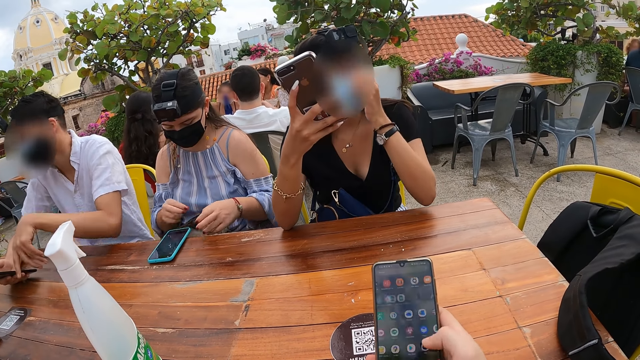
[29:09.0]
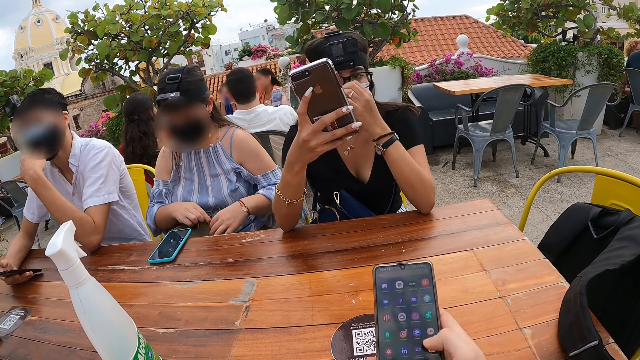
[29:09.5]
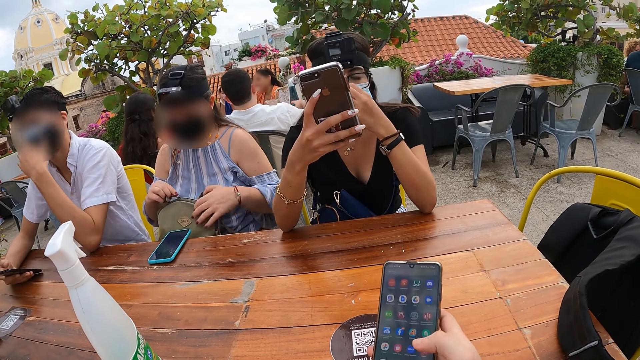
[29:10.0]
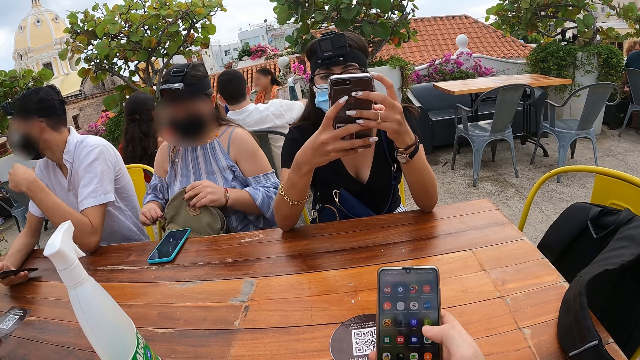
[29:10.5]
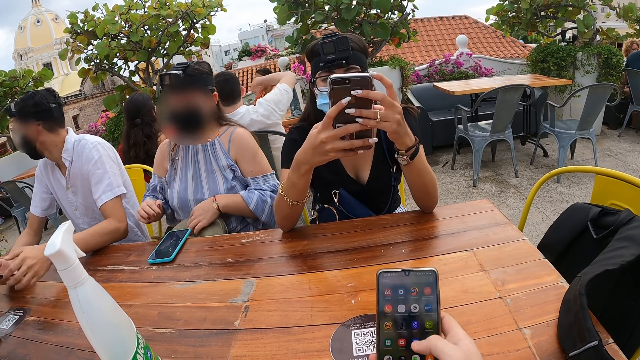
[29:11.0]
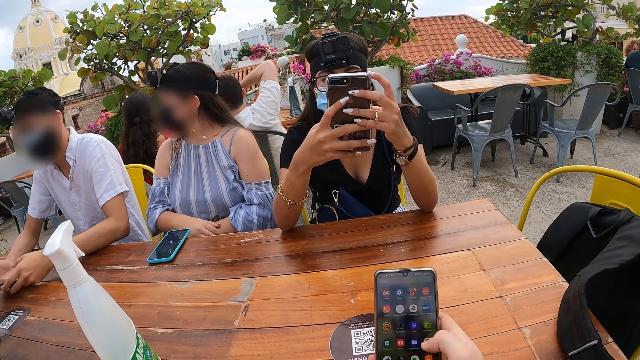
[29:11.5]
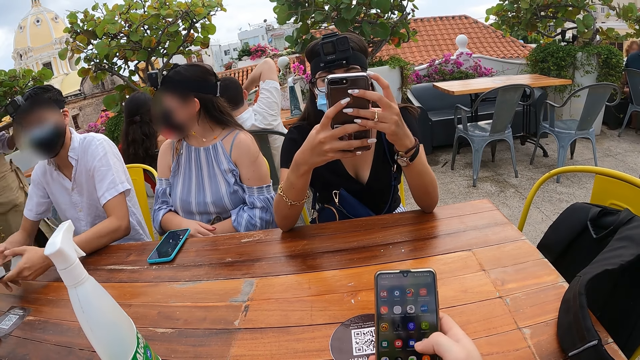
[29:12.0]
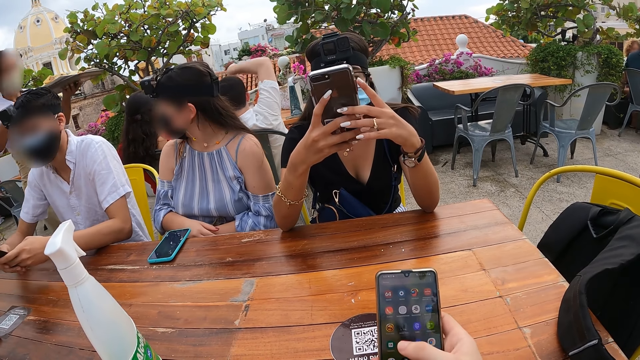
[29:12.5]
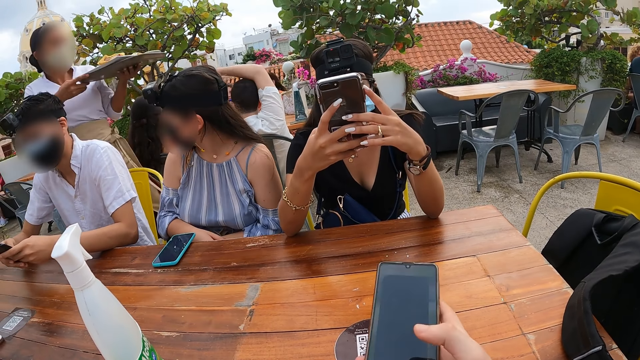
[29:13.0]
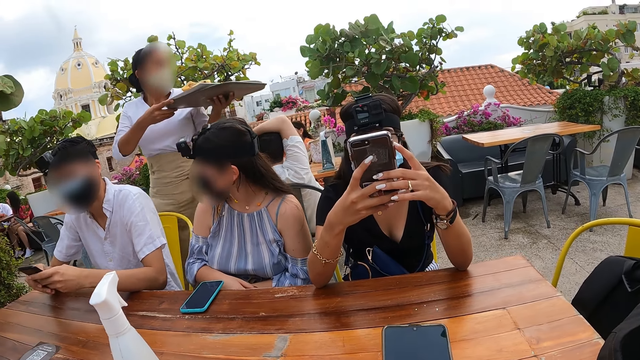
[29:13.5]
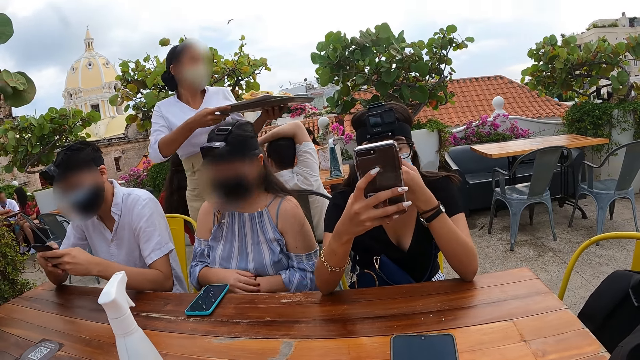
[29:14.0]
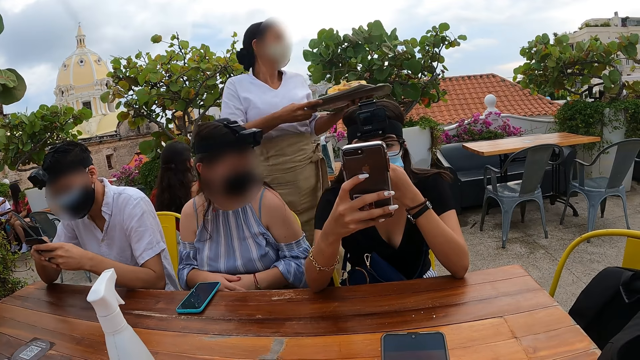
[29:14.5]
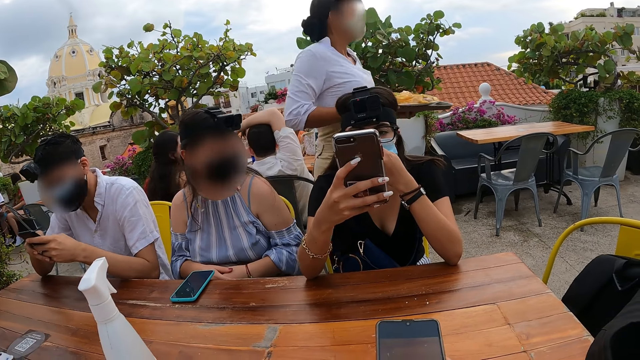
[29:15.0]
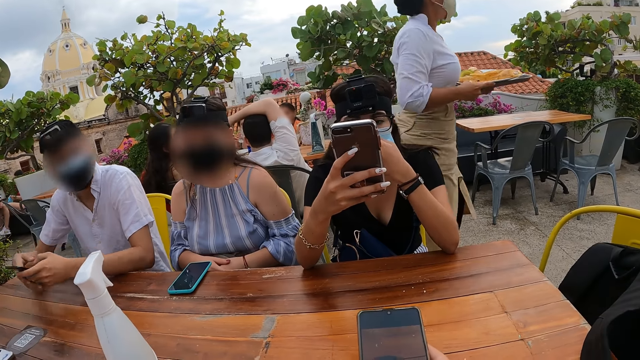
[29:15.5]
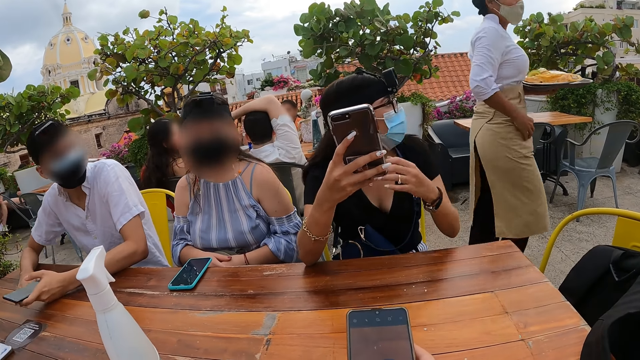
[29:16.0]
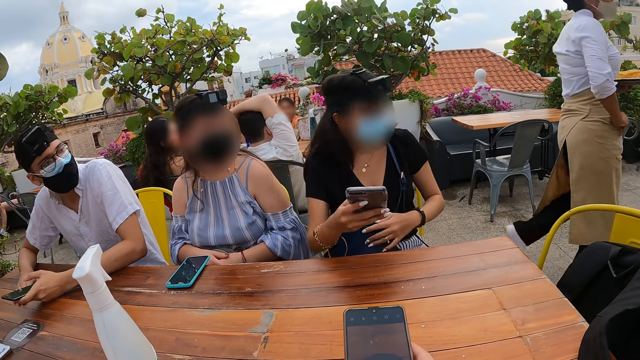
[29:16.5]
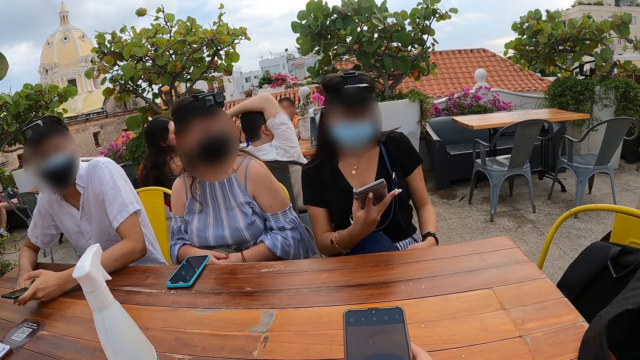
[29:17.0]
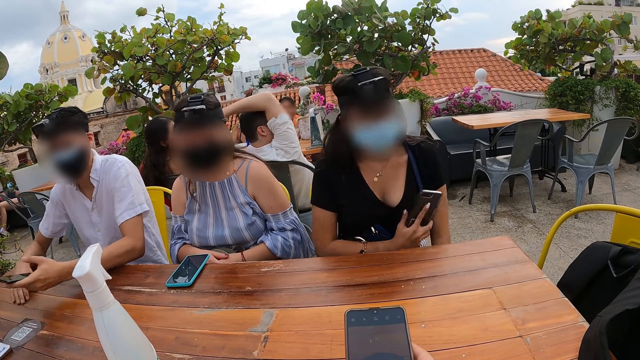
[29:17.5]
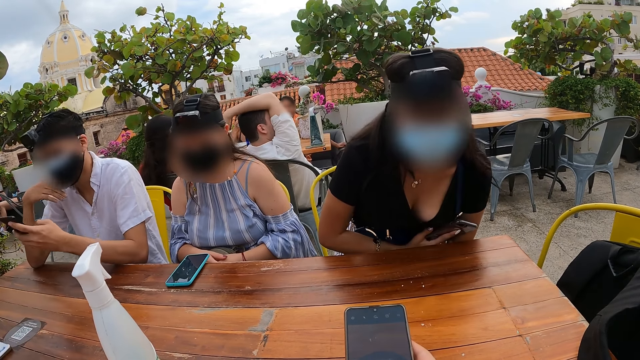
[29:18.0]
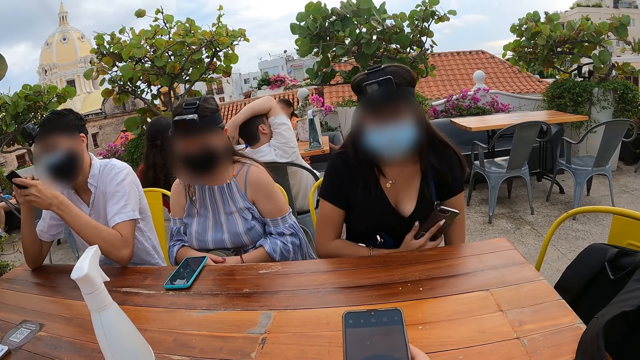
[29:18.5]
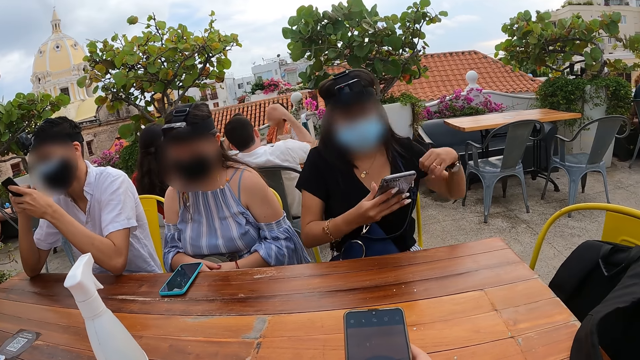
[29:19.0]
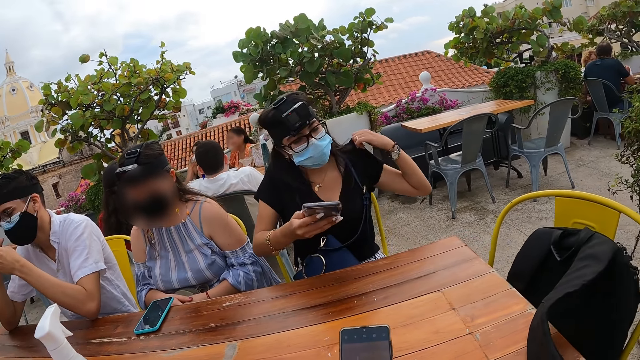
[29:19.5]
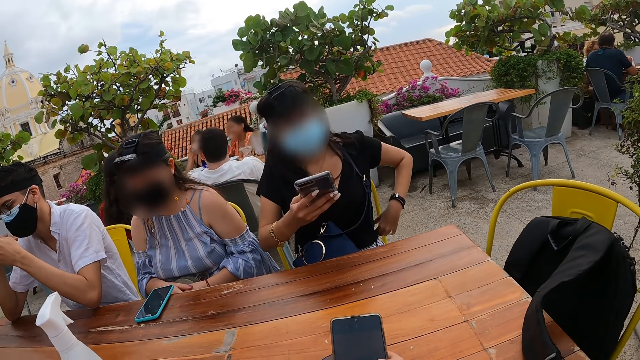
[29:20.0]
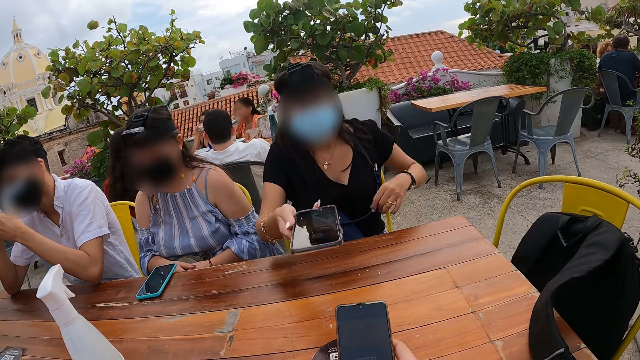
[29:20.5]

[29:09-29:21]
The man holds the phone with his right hand. A woman holds the bag with her right hand and zips the bag with the bag's zip in her left hand. Another woman holds the phone with both hands and operates the phone with both hands. The man holds the phone with both hands. The other woman holds the phone with her right hand and adjusts the face mask on her face with her left hand. The man holds the phone with his left hand. The other woman holds the purse on her lap with her left hand, adjusts the chair with her left hand. The man operates the phone with his right hand. The other woman adjusts her cloth with her left hand.

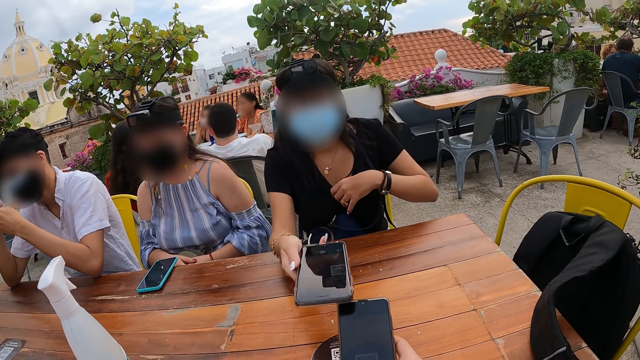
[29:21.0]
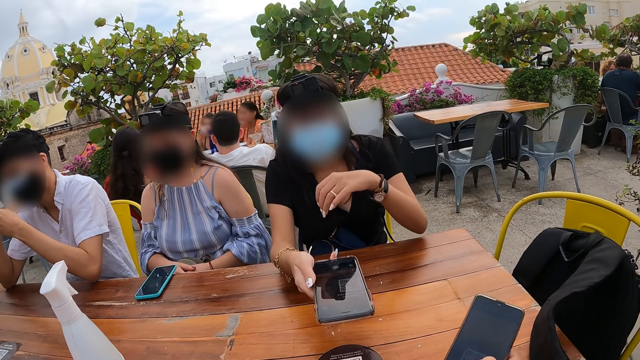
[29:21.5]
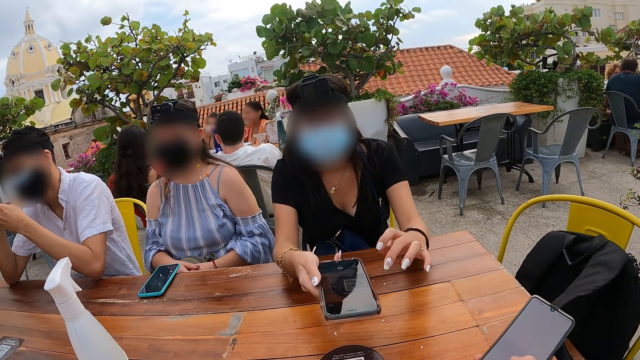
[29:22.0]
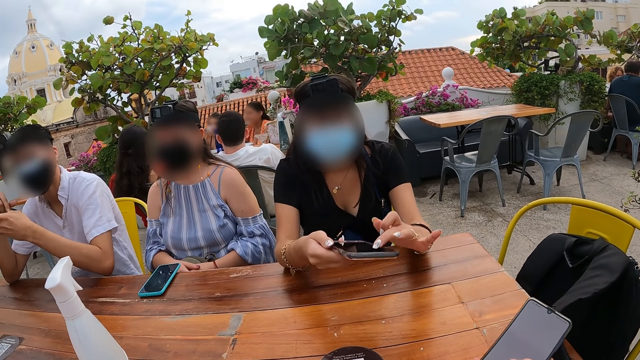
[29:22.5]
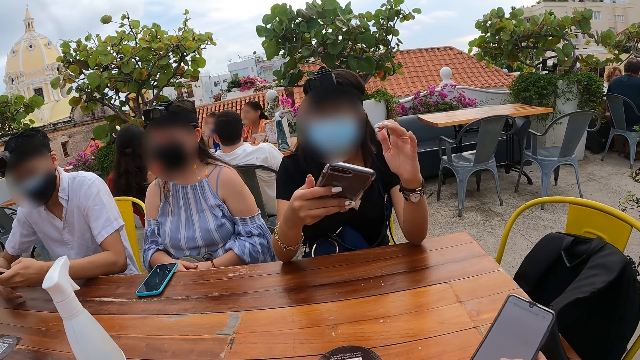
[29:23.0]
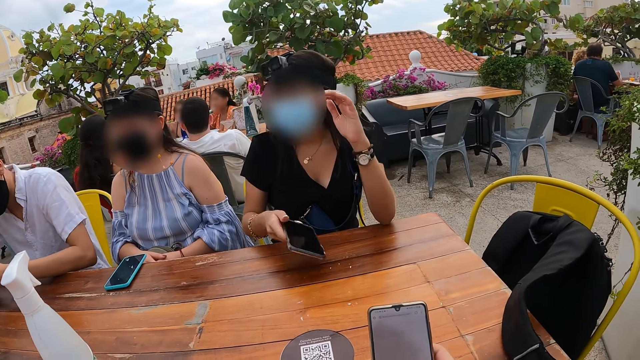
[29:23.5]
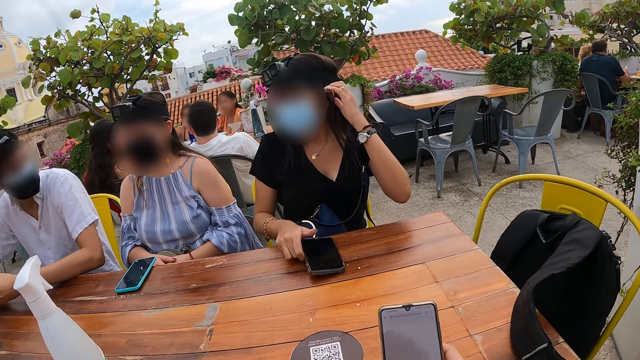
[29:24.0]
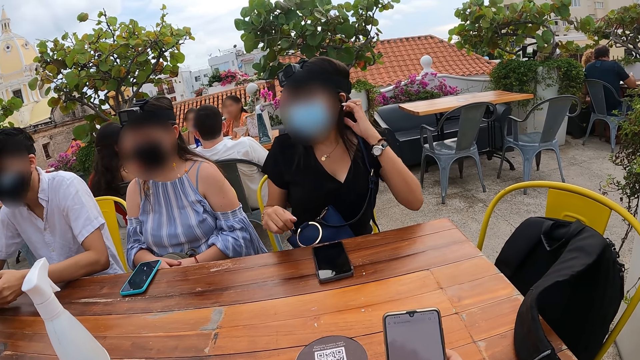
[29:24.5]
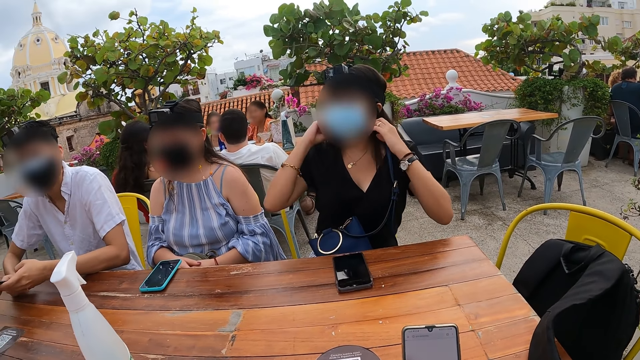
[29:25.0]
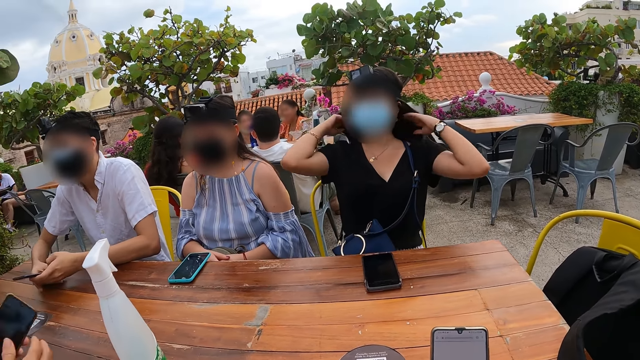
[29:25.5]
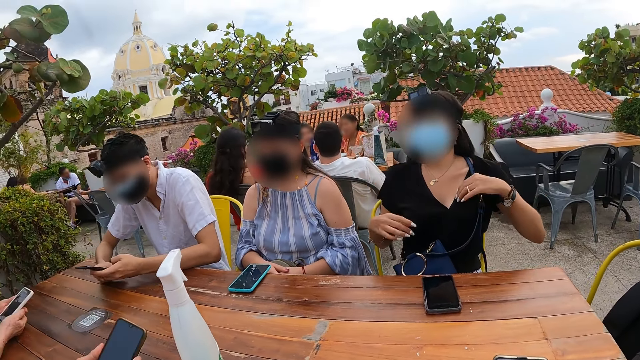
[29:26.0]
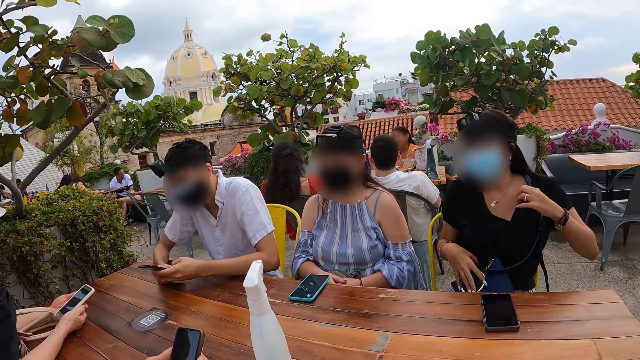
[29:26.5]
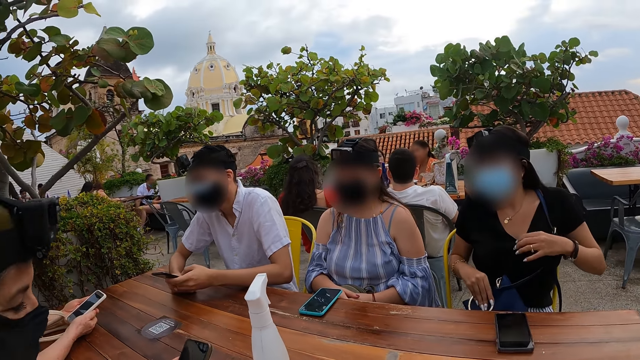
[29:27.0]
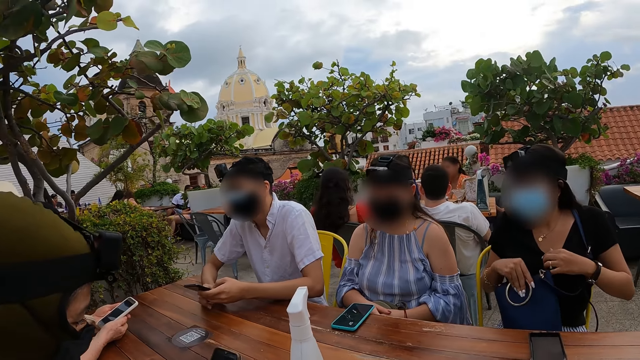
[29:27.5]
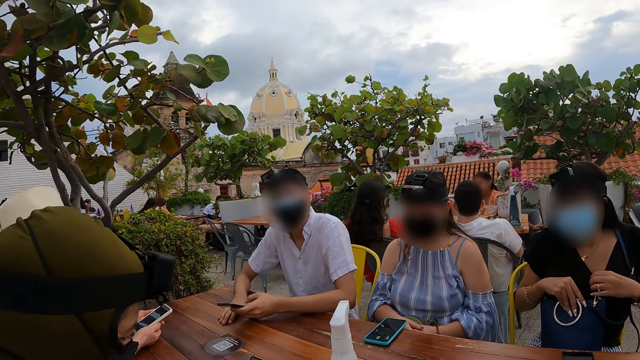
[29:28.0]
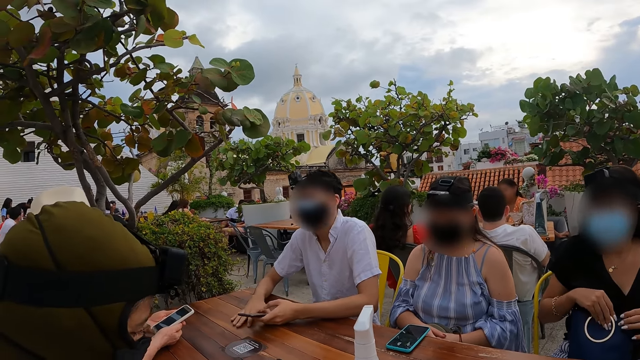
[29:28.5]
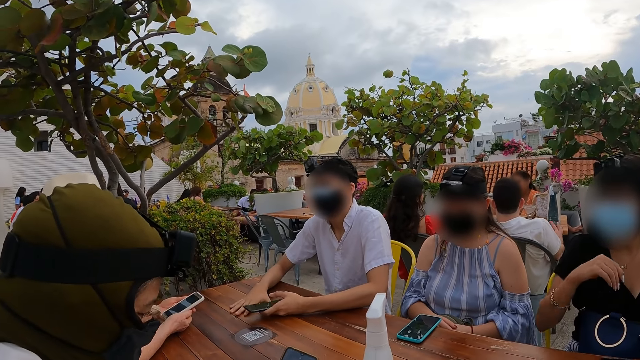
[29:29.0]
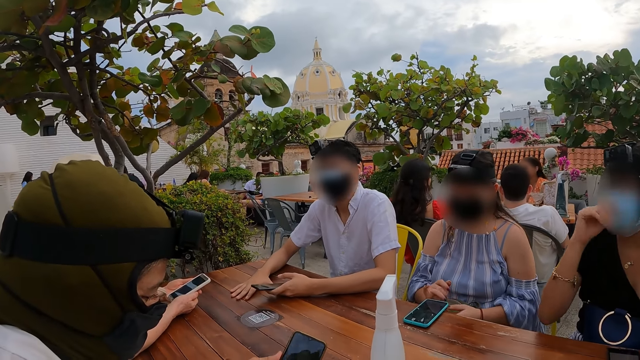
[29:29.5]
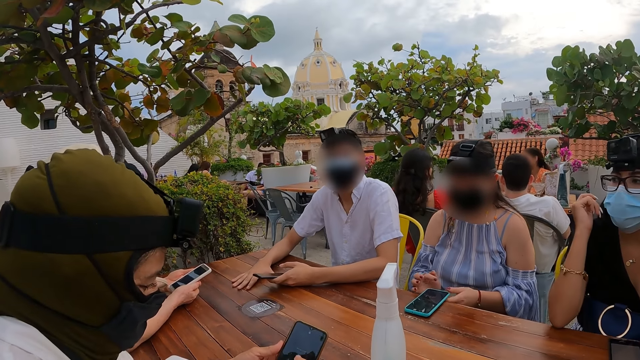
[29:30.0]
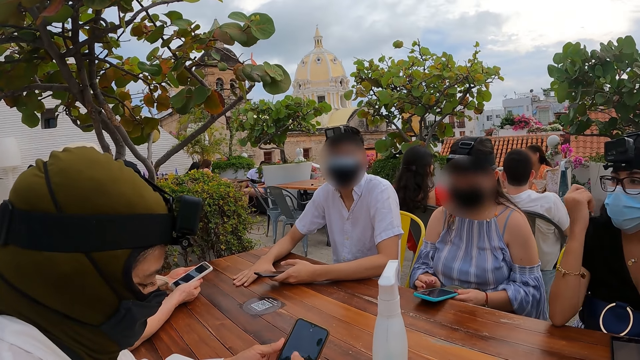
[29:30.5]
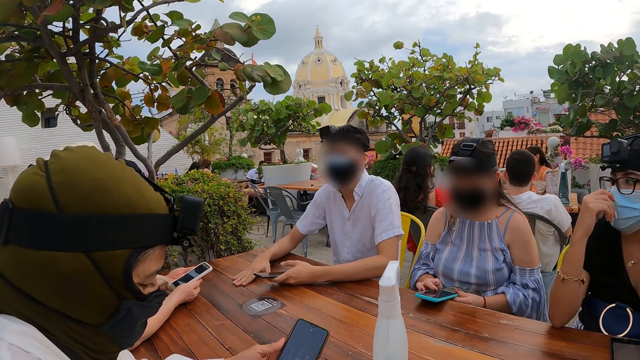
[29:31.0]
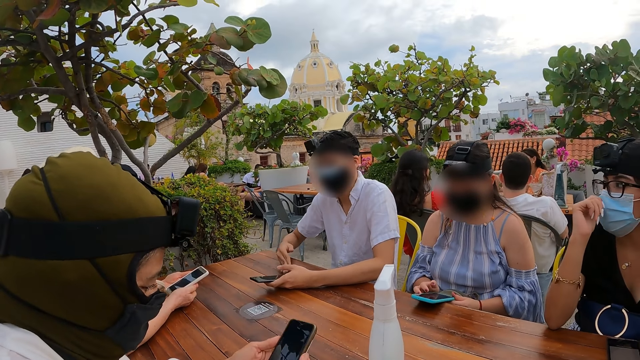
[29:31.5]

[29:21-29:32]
A woman interacts with the camera wearer. The woman operates the phone with her left hand, drops the phone on the table with her right hand, adjusts her hair with her left hand, and adjusts her hair with both hands. The man holds the phone with both hands. The woman adjusts her cloth with her left hand and holds the purse on her lap with her right hand. The man holds the phone with his right hand. The man interacts with the camera wearer and the group of people. The woman holds the purse on her lap with both hands. Another woman holds the phone with both hands. A third woman holds the phone with her left hand. The second woman operates the phone with her right hand. The third woman operates the phone with her right hand.
